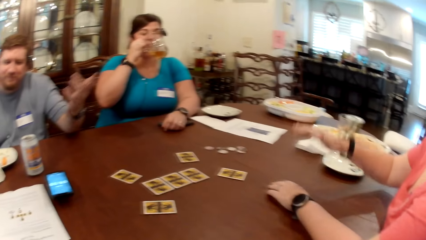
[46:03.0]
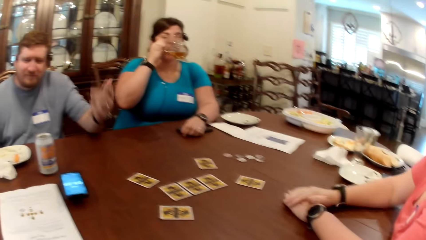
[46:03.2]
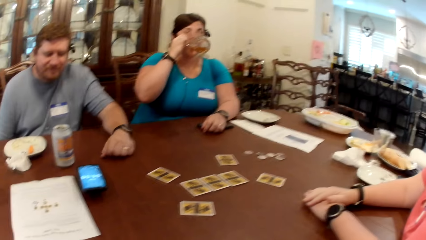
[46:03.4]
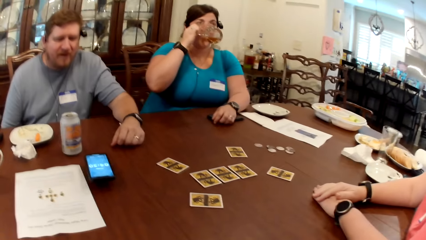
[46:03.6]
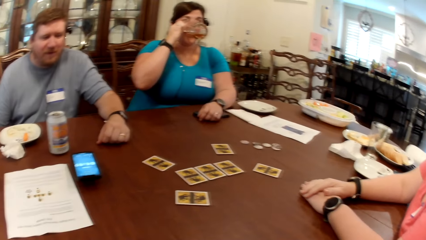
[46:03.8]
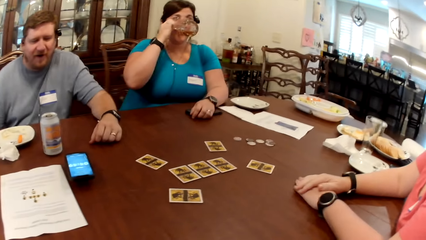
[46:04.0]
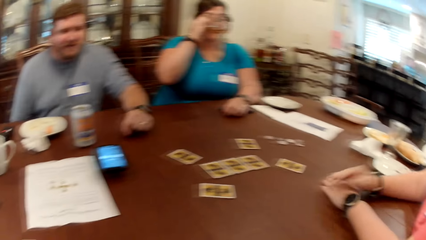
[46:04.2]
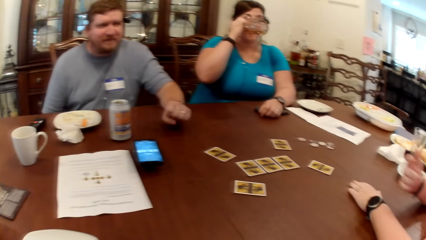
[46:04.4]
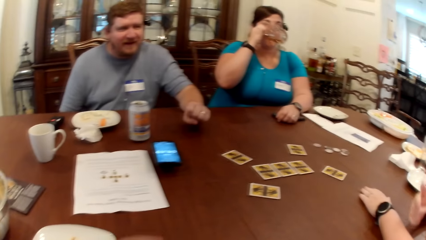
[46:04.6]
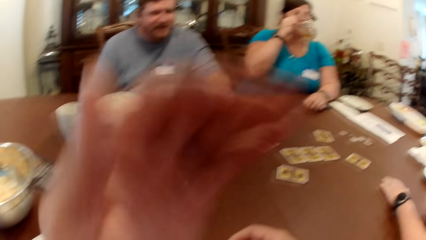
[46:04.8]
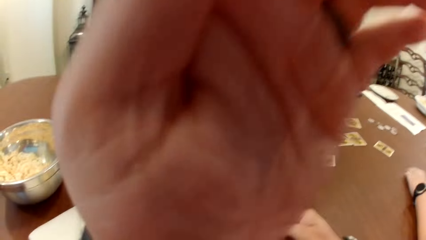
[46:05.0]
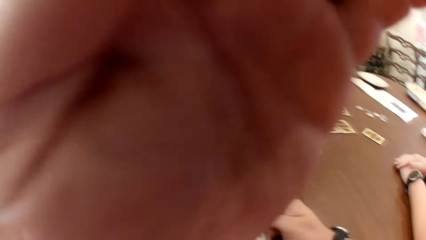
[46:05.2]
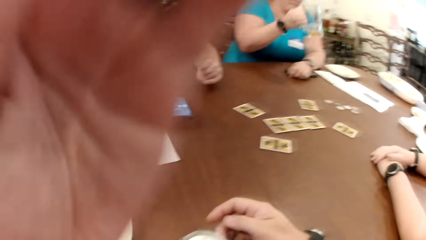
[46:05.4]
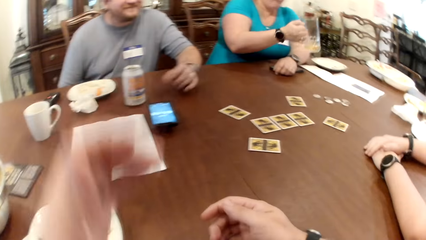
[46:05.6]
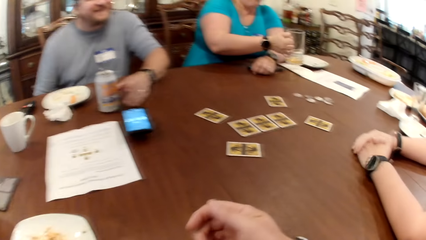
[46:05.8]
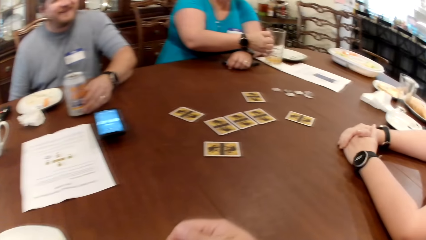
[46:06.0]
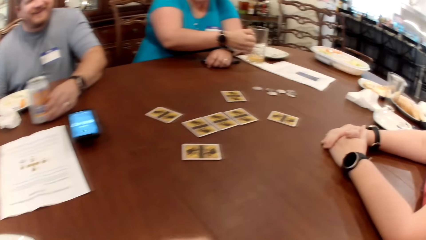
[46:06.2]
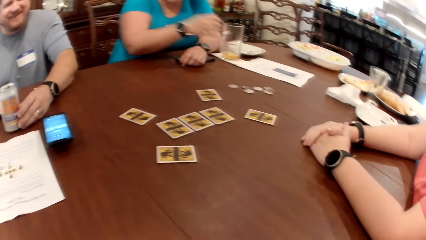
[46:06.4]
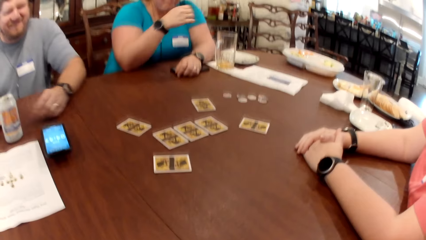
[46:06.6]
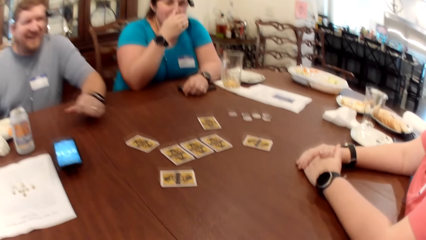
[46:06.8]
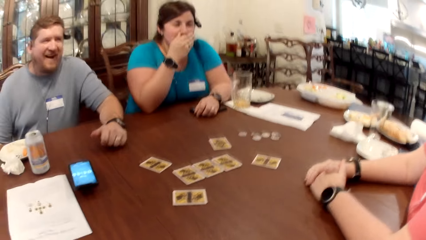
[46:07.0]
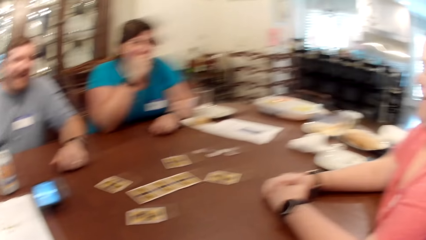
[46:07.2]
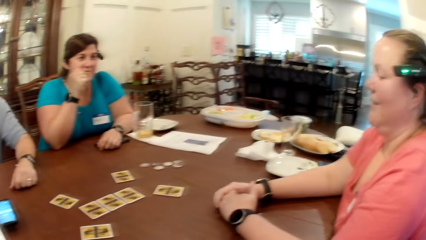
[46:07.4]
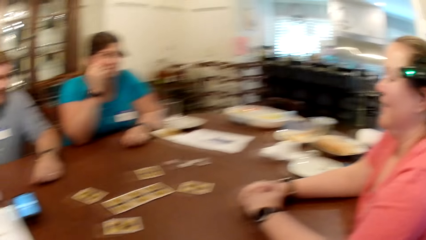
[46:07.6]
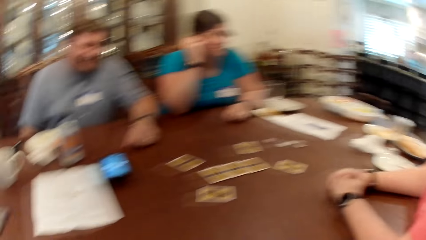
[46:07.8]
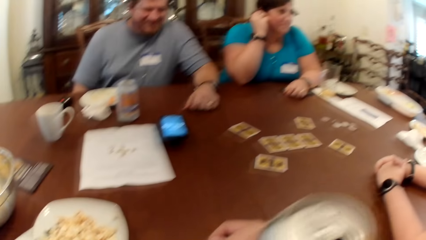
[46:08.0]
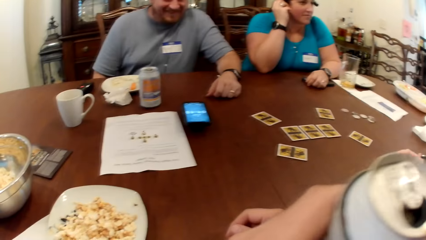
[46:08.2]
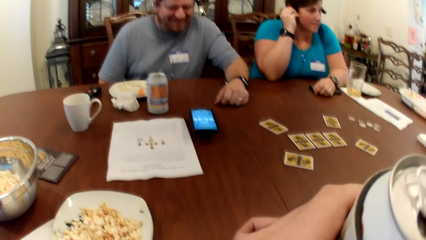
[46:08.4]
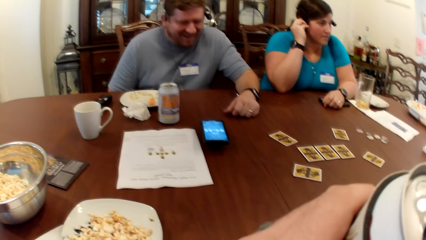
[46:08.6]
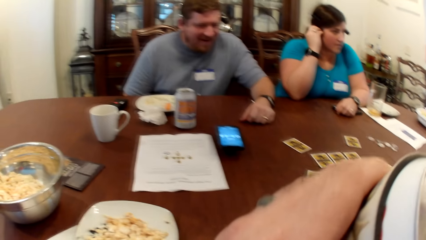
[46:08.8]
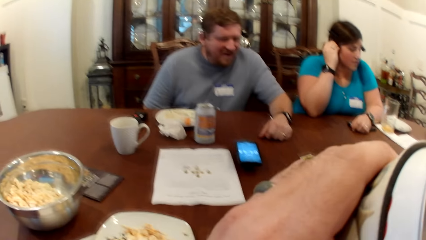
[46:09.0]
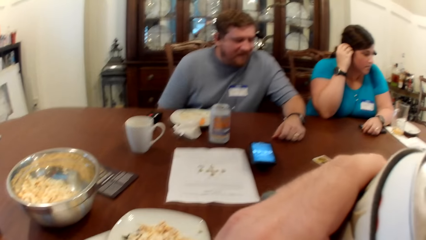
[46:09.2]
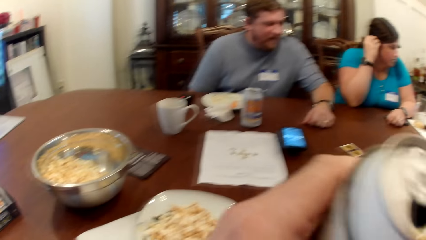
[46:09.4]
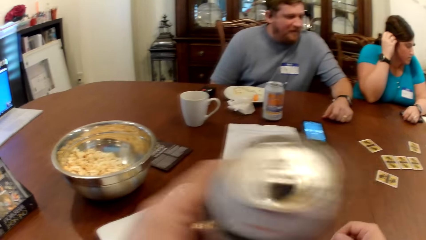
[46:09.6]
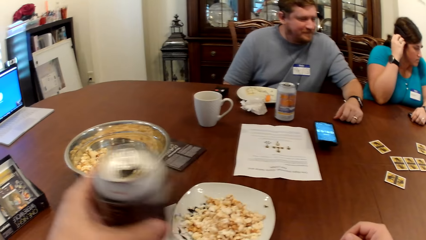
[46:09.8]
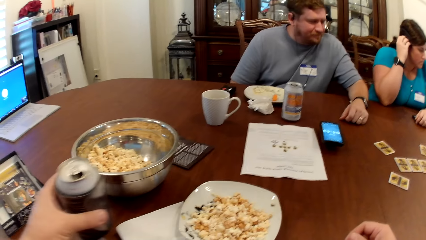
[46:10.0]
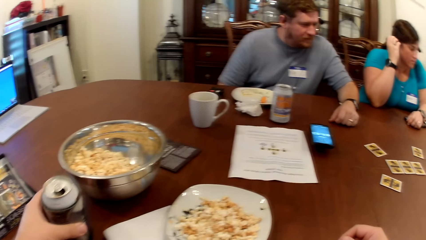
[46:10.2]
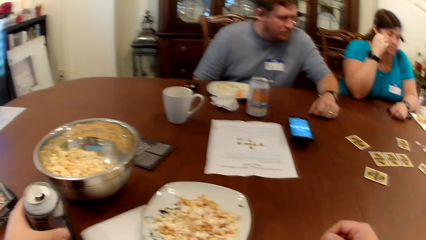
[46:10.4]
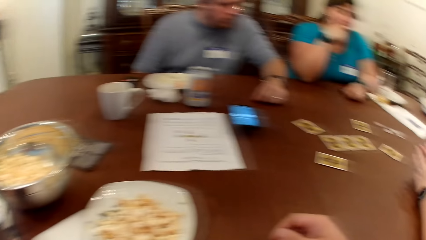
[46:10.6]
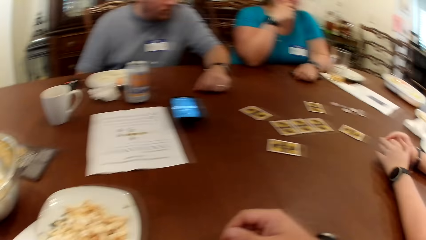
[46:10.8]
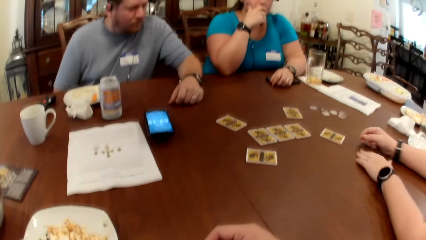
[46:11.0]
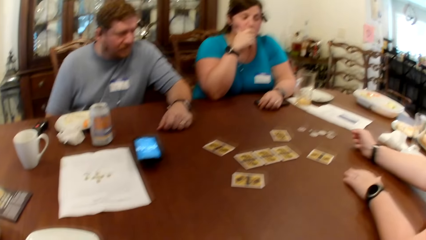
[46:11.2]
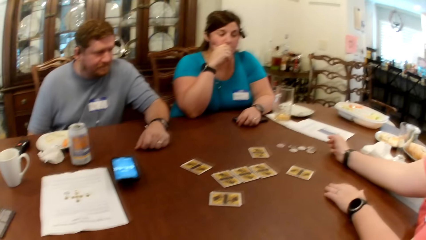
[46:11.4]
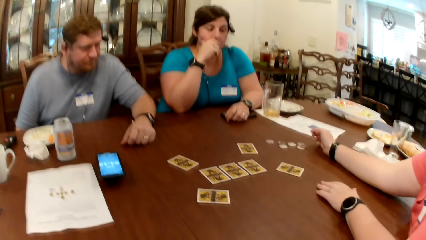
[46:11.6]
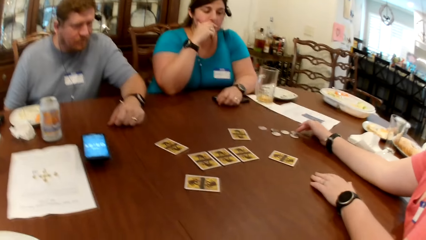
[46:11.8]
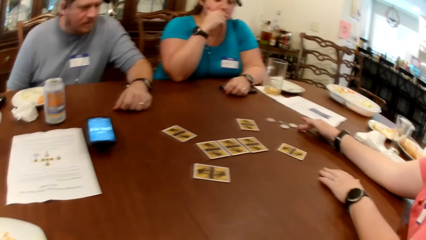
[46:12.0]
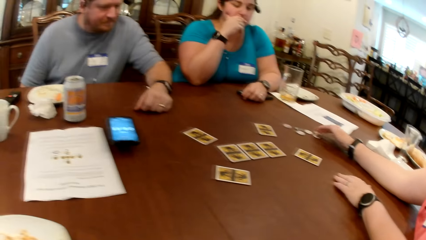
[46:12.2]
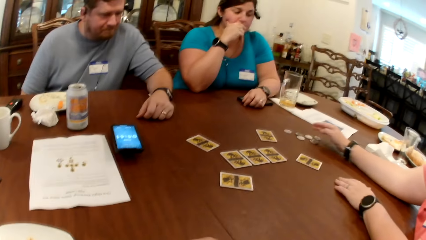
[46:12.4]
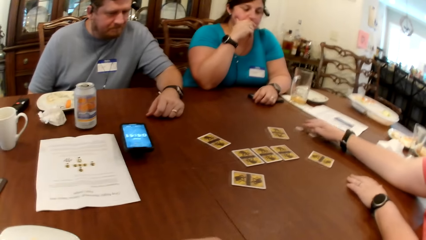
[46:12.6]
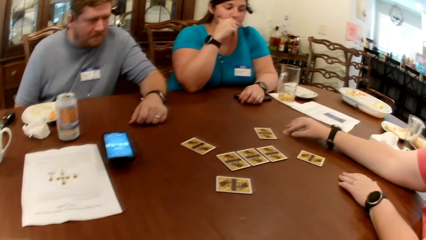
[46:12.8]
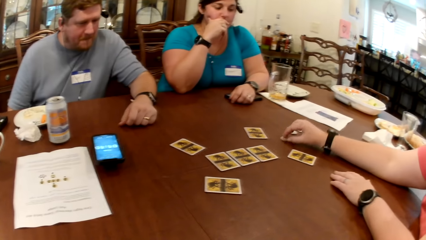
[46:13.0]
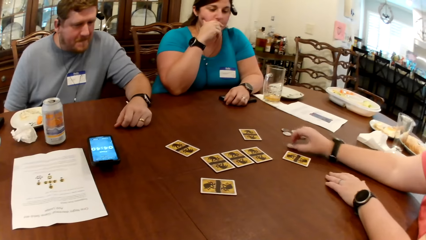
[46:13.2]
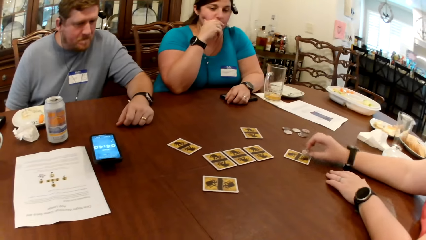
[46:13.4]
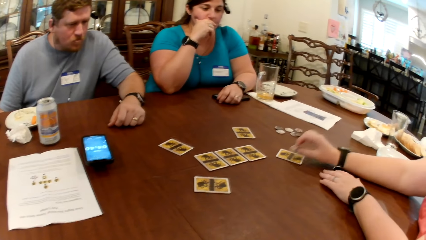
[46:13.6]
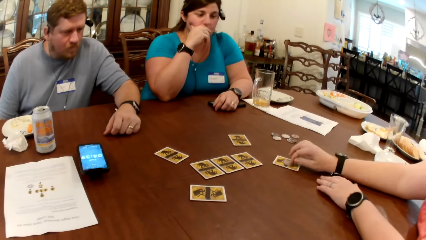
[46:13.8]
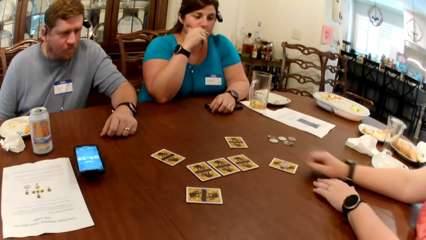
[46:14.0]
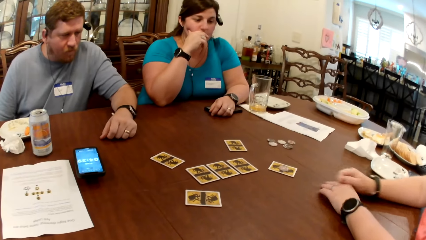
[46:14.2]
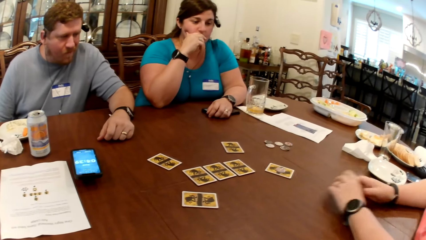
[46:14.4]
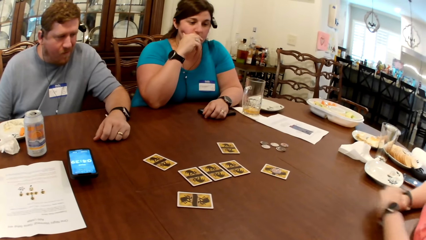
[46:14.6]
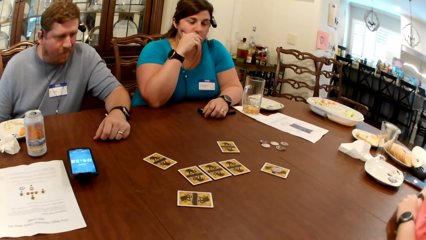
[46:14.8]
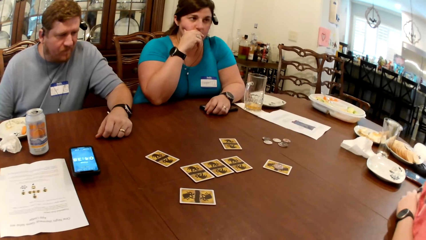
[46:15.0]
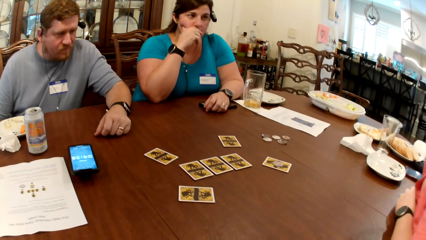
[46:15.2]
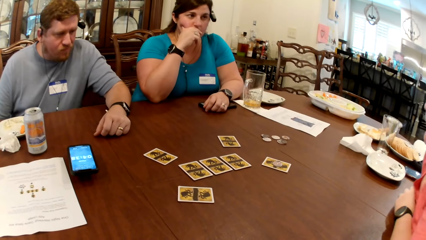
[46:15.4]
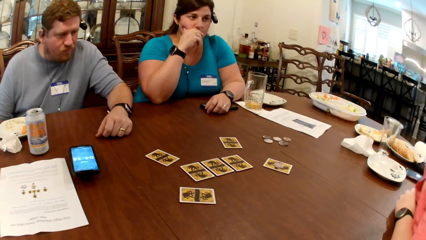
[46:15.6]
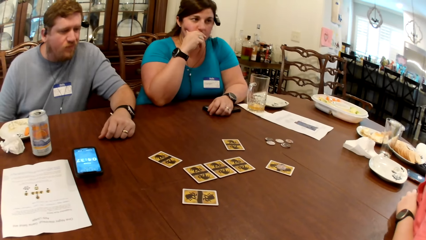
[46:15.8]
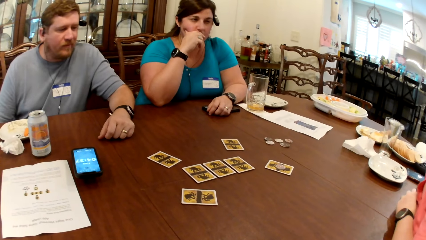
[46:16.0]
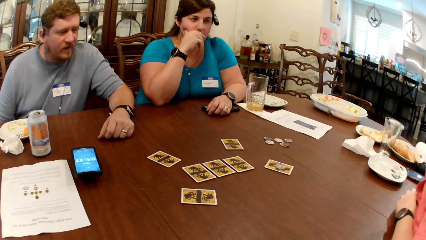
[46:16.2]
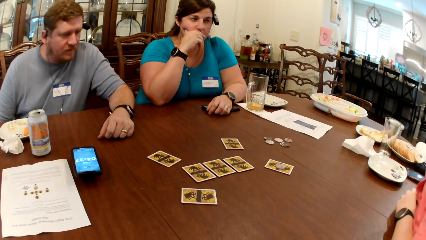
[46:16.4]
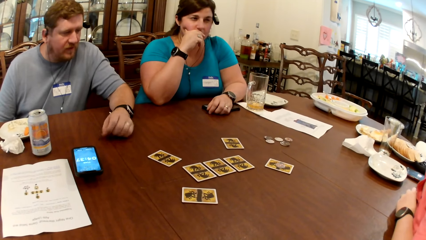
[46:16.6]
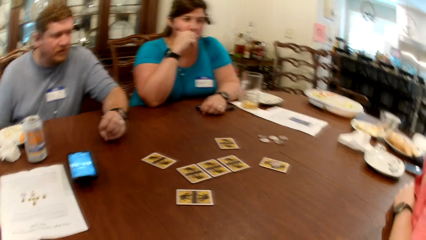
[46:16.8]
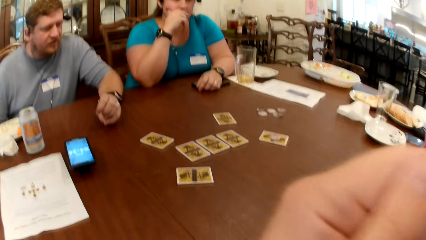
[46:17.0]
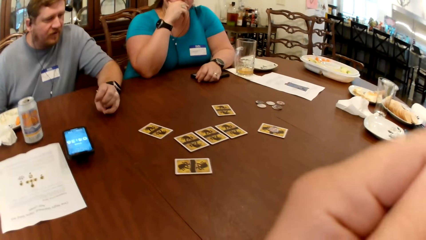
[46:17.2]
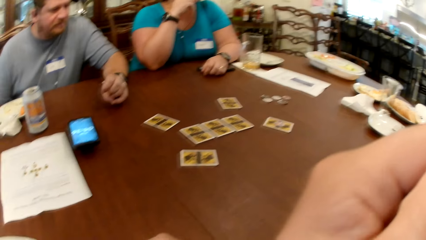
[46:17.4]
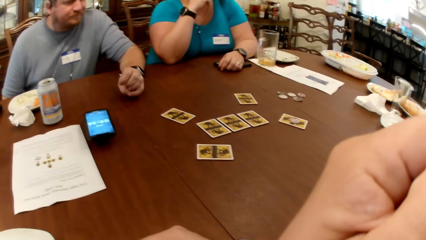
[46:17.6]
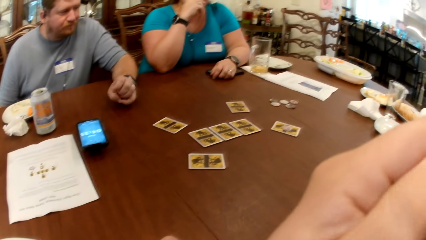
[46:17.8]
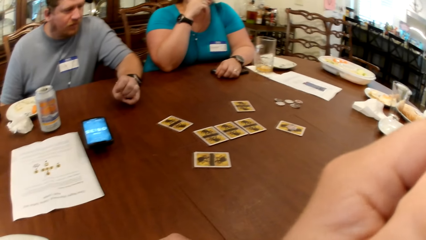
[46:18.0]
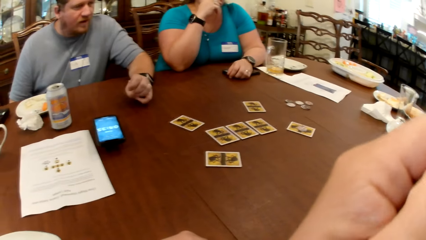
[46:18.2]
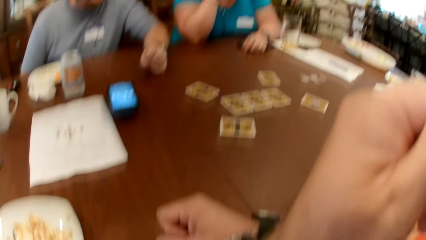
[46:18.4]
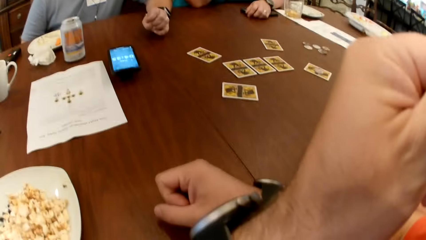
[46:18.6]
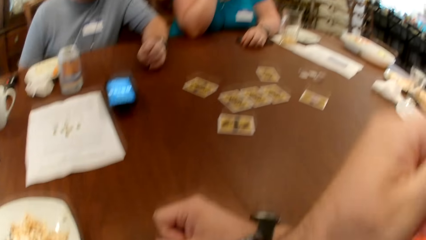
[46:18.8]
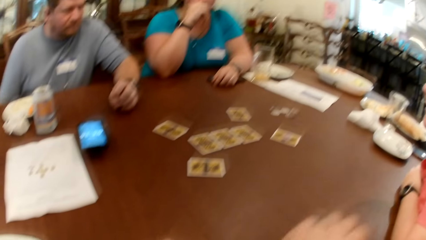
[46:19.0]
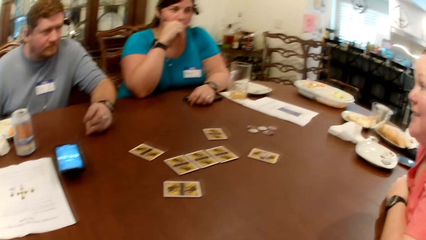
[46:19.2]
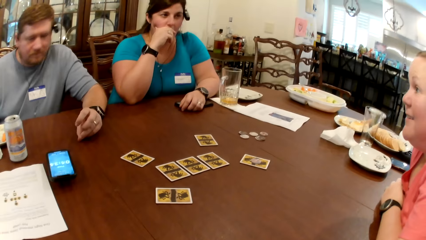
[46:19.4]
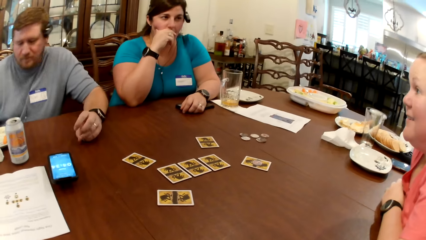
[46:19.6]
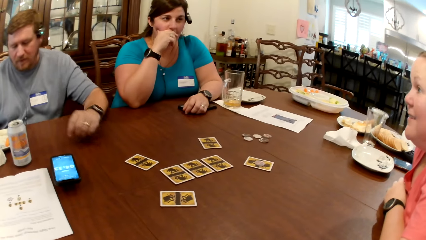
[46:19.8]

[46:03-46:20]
The woman drinks from the glass cup of beer with her right hand. Another woman places her left hand on her right hand on the table. The man knocks the table with his left hand. The first woman drops the glass cup of beer on the table with her right hand. The man moves the can of soda on the table with his left hand. The camera wearer drinks from a can of malt with his left hand. He drops the can of malt on the table with his left hand. The other woman moves a token on the table with her left hand. She moves the token on the table again. She drops the token on the card on the table with her left hand.
